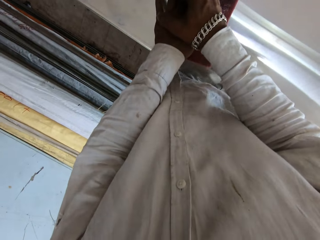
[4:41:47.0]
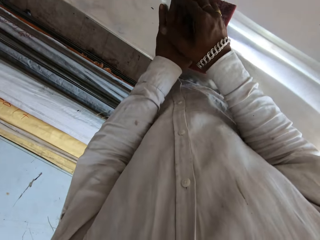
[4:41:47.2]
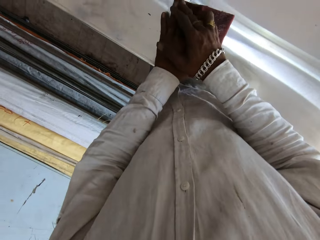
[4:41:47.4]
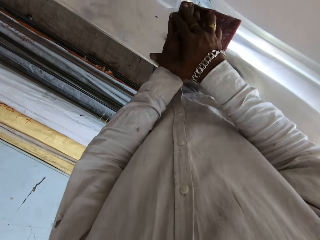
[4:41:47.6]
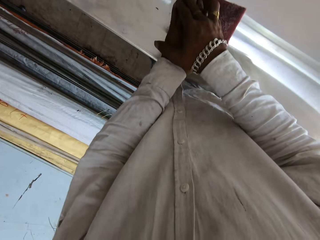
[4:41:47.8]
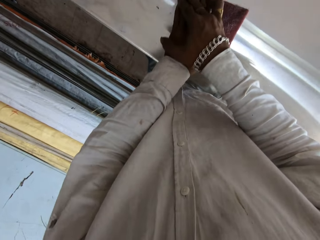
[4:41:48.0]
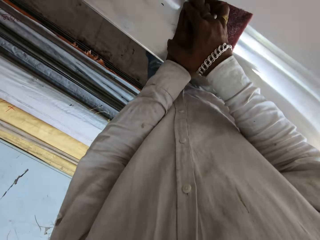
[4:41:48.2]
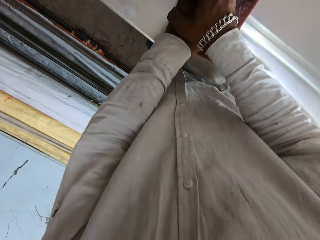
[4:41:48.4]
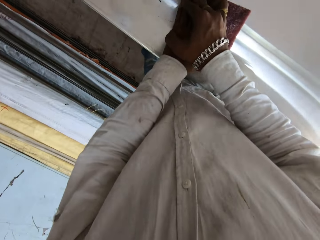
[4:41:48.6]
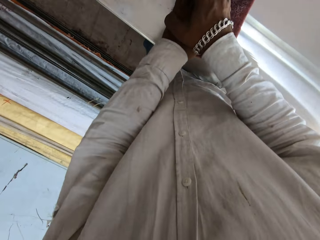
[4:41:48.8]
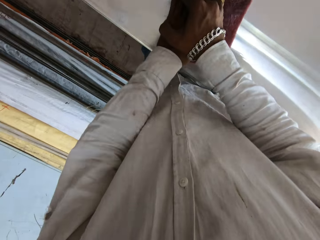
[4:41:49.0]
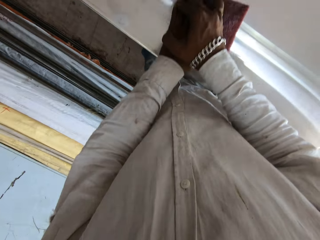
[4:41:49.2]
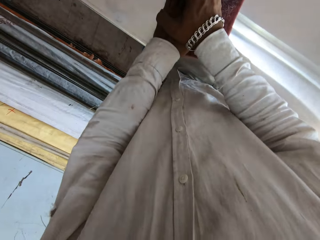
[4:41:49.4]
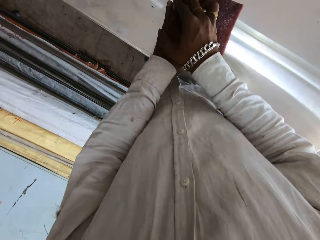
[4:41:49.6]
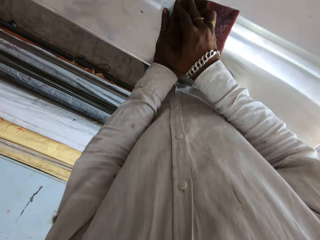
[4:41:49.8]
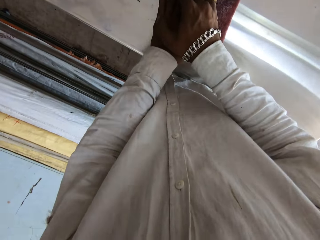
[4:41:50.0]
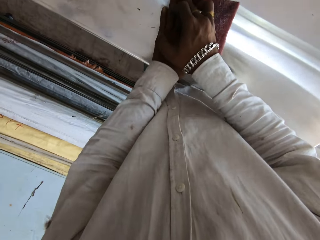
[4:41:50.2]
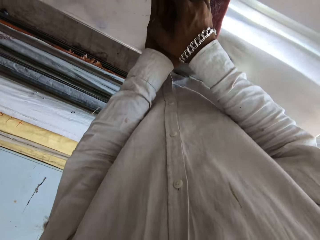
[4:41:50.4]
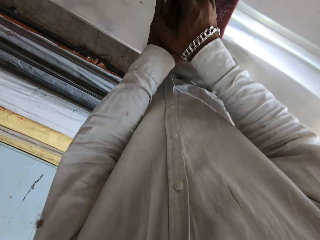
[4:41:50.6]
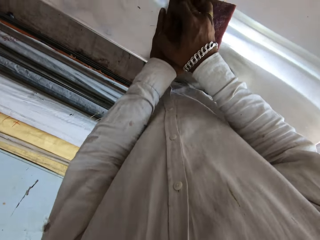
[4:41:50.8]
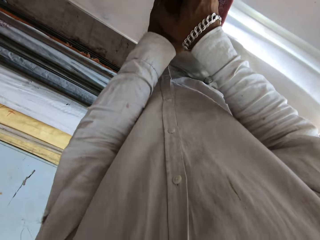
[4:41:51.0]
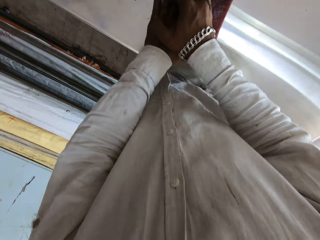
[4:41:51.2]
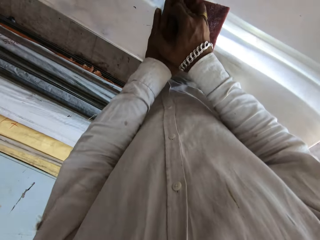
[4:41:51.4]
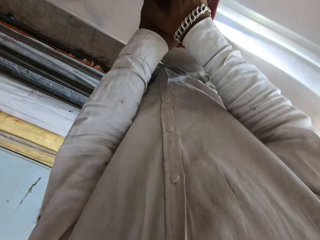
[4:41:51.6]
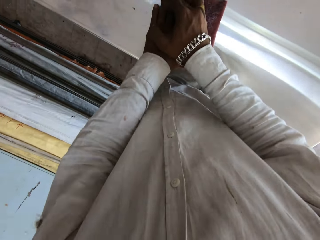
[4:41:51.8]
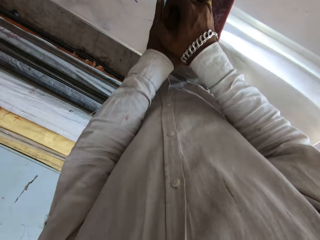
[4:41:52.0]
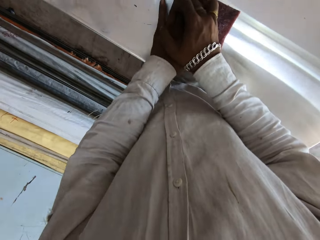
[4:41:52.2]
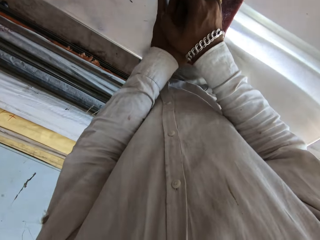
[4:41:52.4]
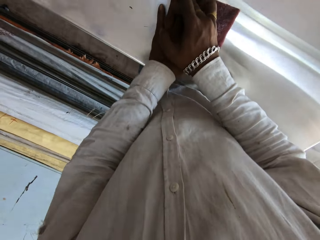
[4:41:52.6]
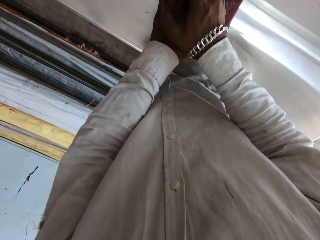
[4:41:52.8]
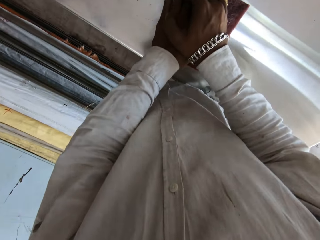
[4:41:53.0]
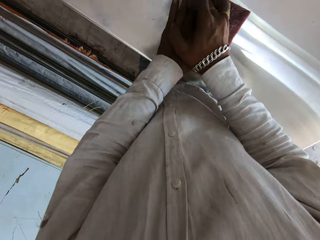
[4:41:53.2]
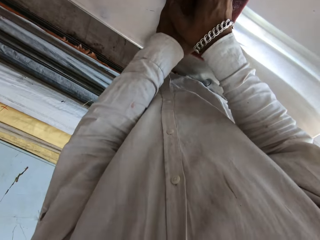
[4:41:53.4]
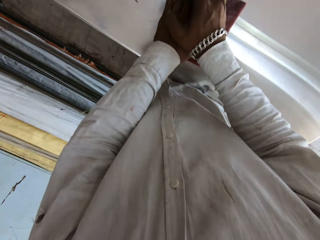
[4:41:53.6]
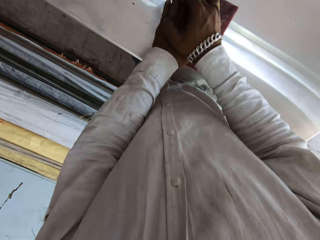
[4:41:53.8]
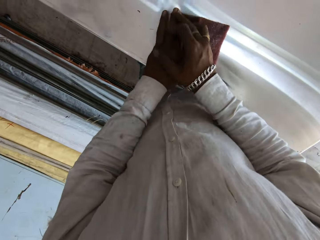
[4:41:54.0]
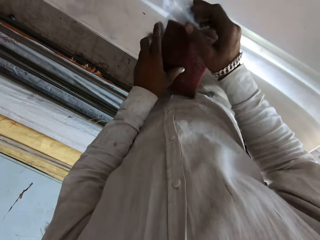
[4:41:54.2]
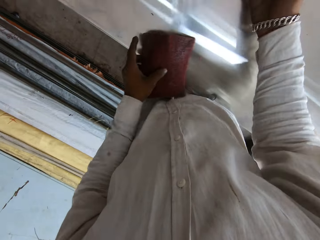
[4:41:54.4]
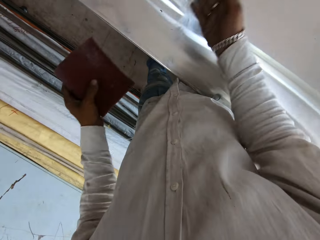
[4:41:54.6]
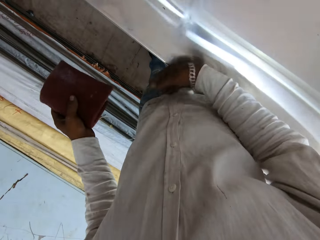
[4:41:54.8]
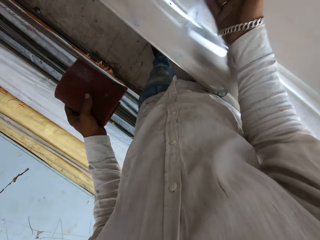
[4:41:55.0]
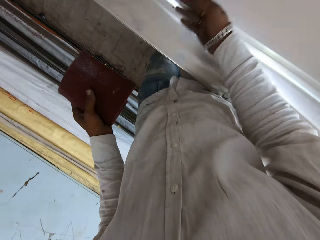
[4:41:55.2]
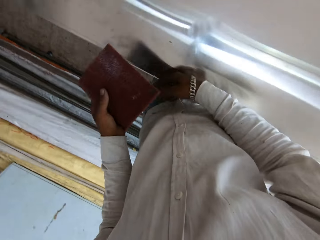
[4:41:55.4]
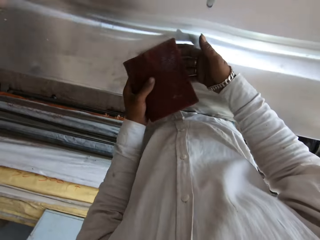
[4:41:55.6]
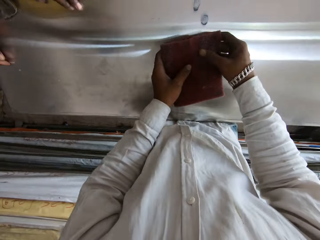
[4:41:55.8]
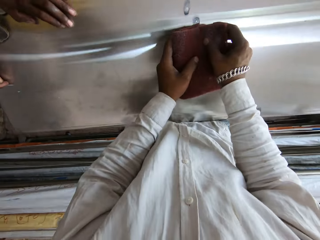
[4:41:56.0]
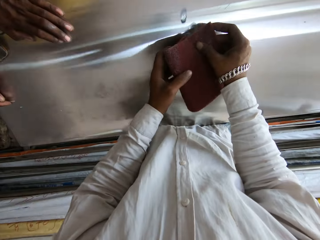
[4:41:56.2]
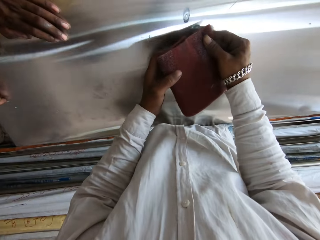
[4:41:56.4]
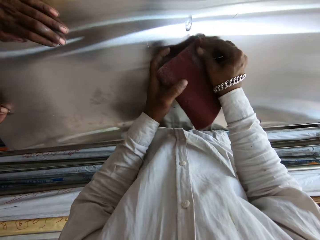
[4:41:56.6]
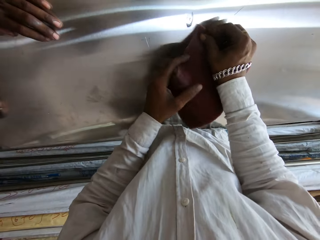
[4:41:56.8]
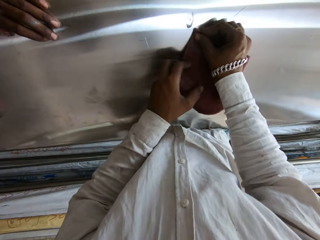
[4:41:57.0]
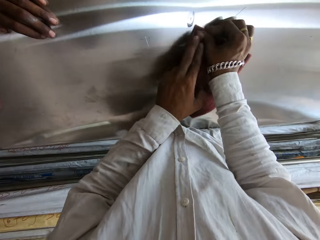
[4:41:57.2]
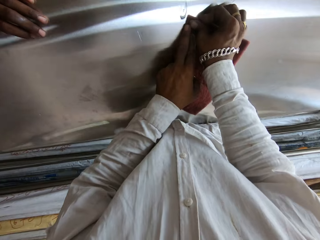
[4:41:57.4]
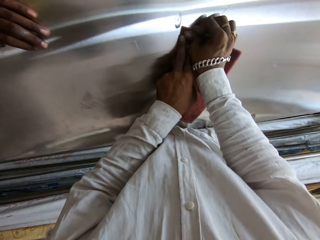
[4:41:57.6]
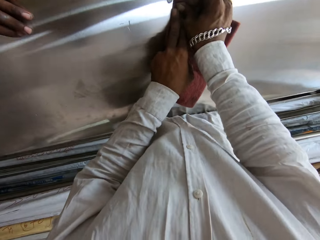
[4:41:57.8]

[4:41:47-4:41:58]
The camera wearer wipes the metal table with the right hand. They hold the scrub pad with the left hand. They hold the scrub pad with both hands.

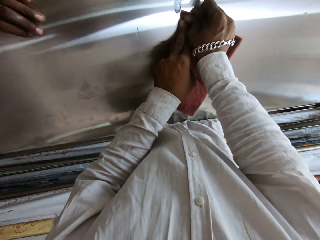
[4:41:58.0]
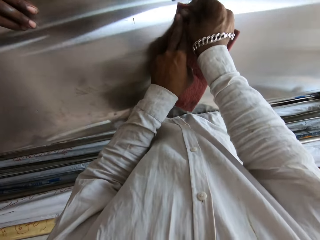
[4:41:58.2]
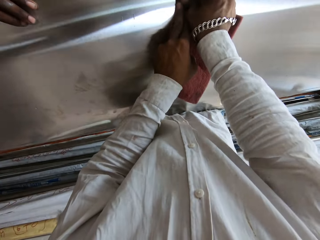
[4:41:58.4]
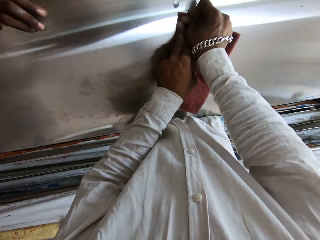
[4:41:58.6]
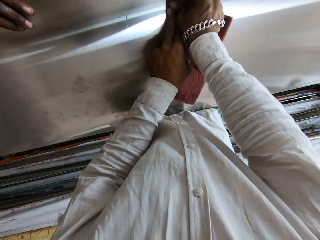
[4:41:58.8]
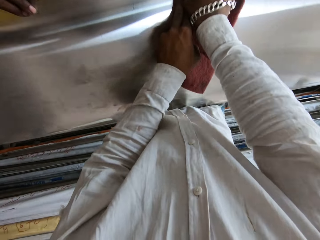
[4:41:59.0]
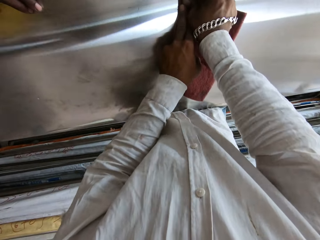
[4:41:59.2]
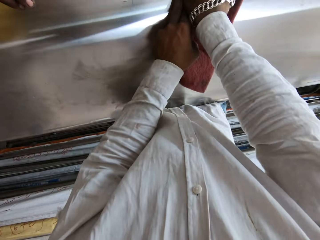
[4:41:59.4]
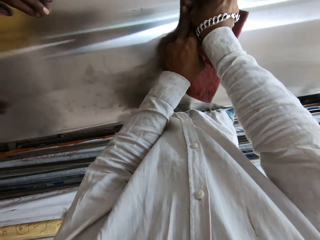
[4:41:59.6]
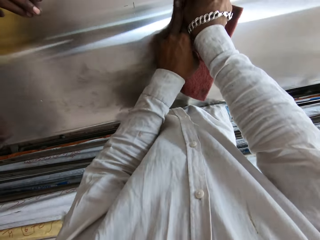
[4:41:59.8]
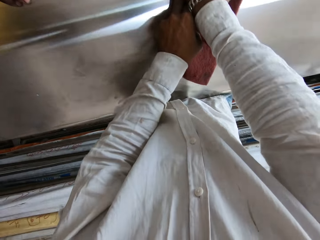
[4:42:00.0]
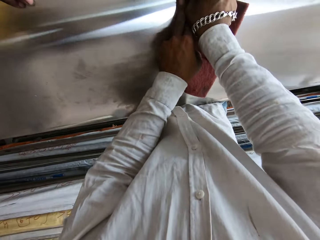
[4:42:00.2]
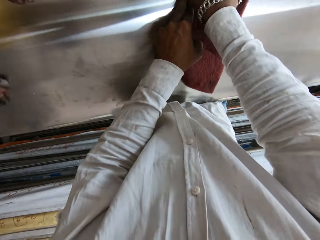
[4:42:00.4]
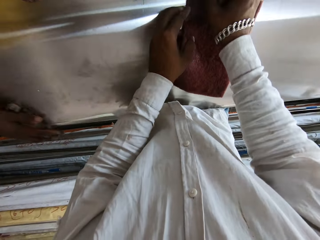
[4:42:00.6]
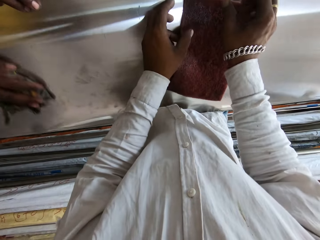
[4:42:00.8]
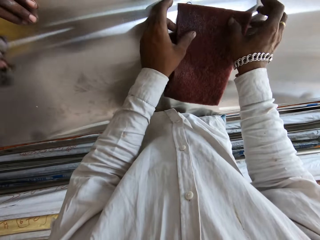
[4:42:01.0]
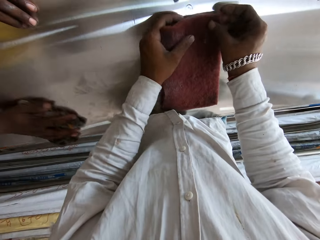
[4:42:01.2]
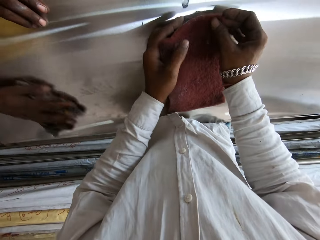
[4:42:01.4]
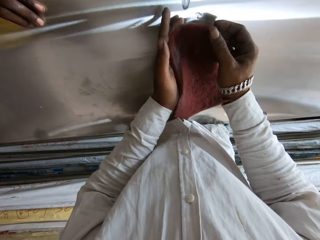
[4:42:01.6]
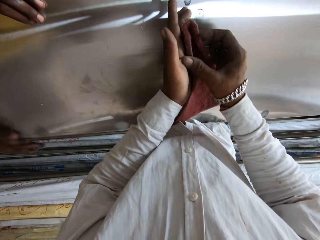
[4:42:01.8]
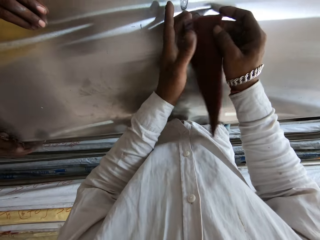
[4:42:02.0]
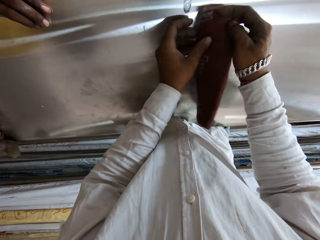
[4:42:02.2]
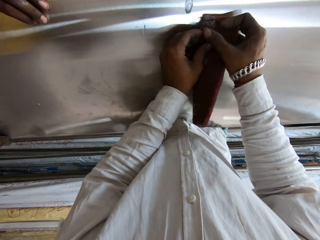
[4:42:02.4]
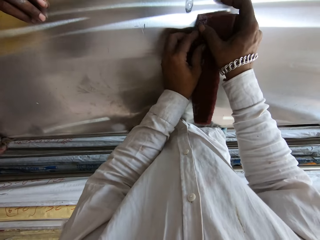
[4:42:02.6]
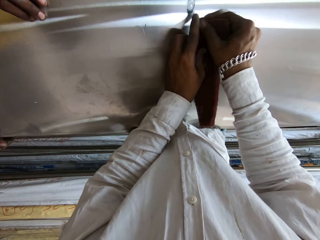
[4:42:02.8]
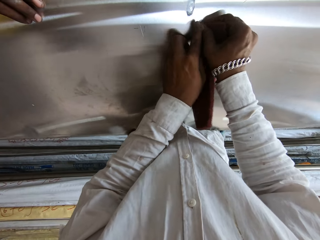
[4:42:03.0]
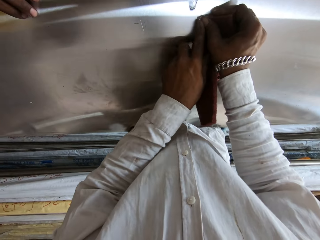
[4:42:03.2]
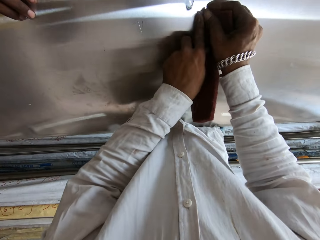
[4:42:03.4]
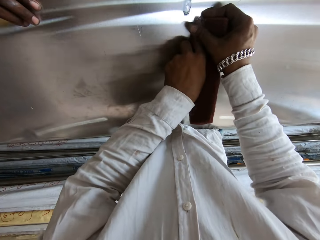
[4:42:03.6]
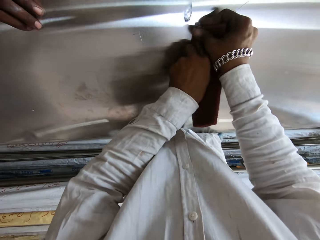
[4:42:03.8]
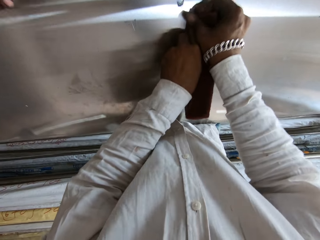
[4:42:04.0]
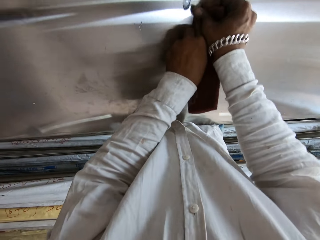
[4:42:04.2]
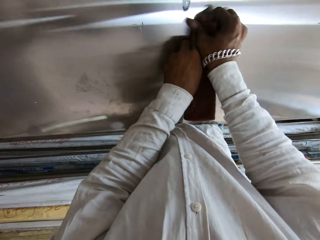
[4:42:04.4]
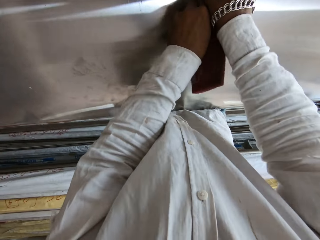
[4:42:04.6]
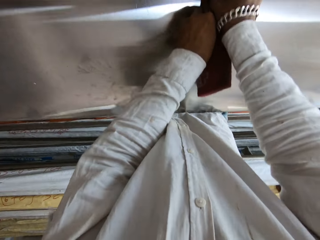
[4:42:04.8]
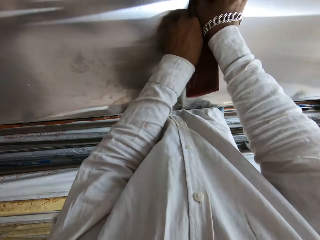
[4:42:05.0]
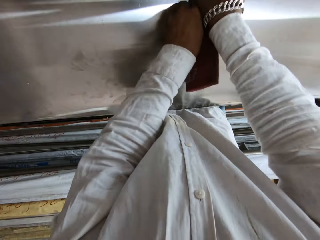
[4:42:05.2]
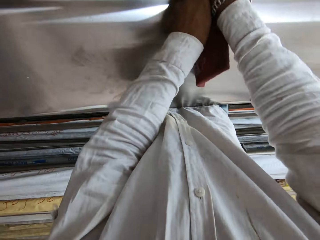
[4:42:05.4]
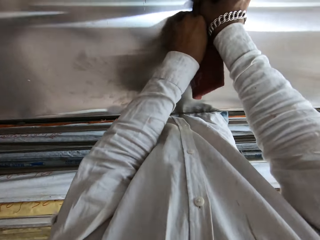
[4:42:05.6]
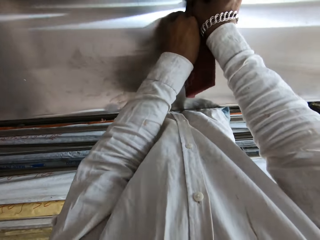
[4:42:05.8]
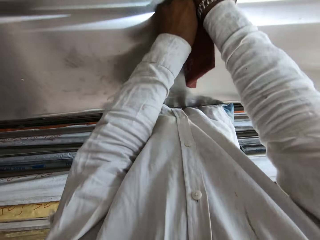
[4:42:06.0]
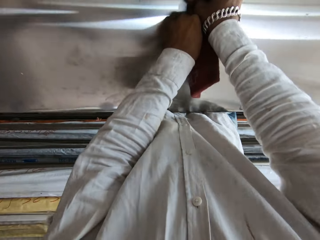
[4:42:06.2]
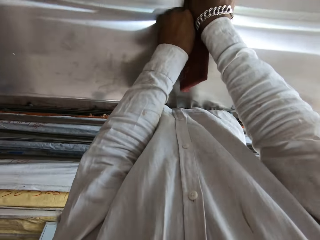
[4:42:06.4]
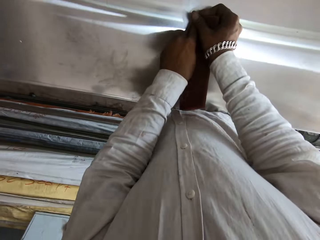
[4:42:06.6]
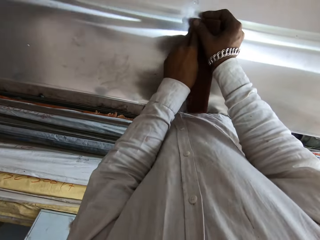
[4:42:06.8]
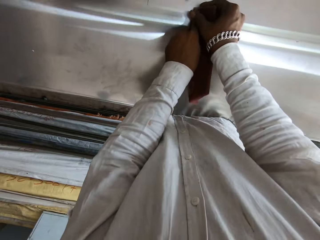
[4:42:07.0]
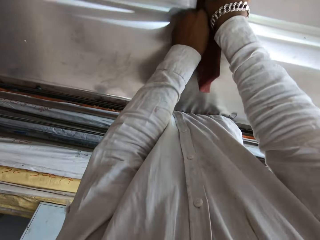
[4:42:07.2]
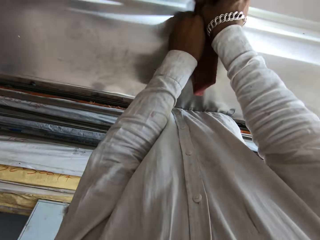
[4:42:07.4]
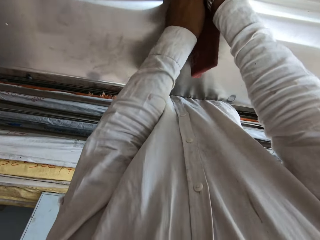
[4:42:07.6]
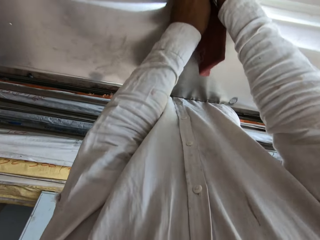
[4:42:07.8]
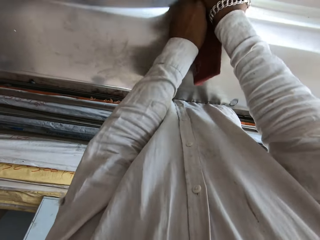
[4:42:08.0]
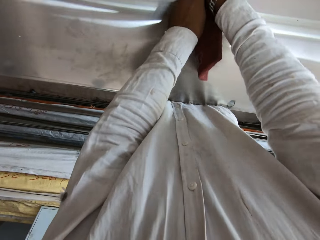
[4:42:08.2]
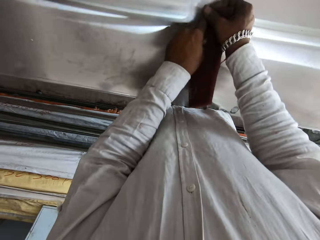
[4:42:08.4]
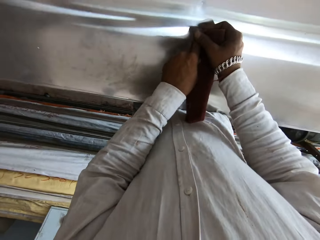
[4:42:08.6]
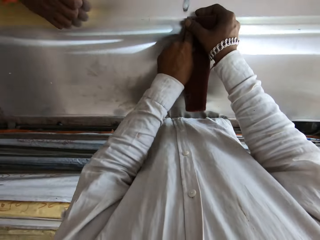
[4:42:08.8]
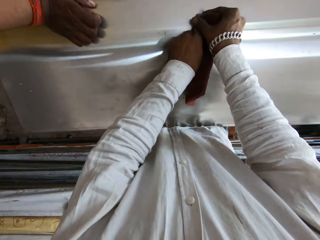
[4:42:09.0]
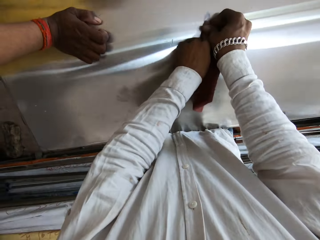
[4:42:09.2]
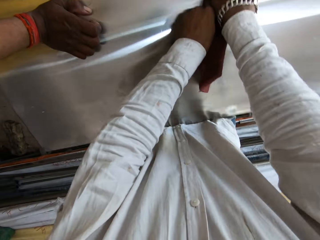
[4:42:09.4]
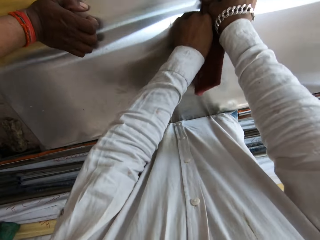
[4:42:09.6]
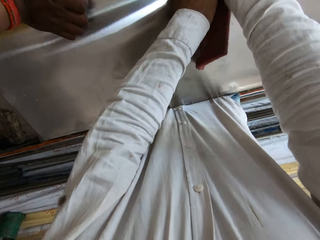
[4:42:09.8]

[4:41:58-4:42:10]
The camera wearer scrubs the metal table with the scrub pad in both hands. They fold the scrub pad with both hands. They scrub the metal table with the scrub pad in both hands.
